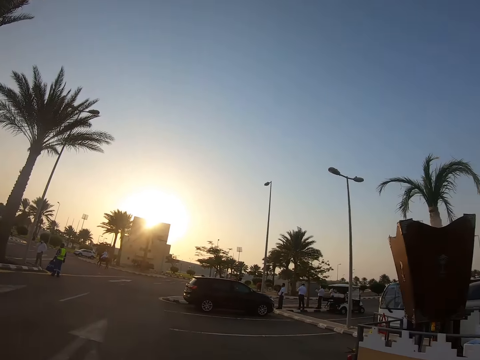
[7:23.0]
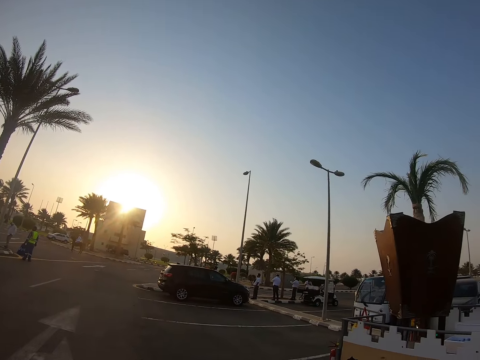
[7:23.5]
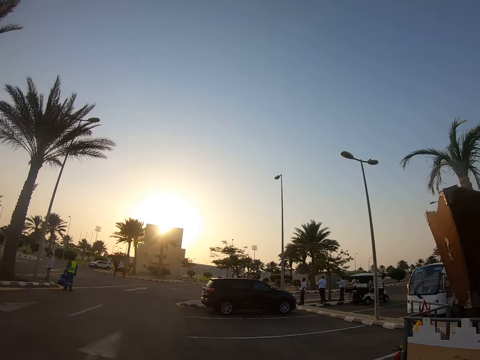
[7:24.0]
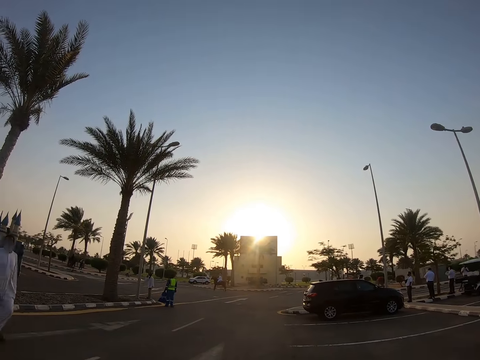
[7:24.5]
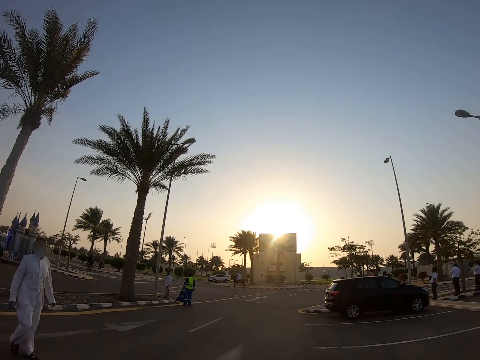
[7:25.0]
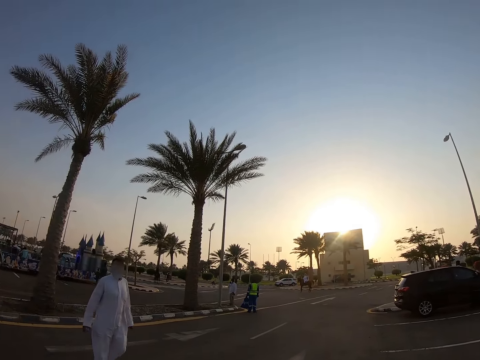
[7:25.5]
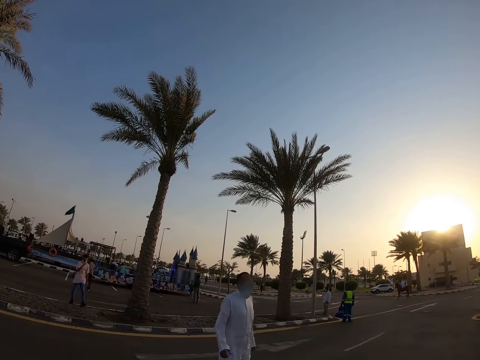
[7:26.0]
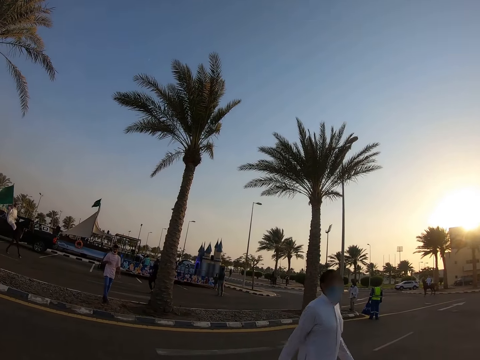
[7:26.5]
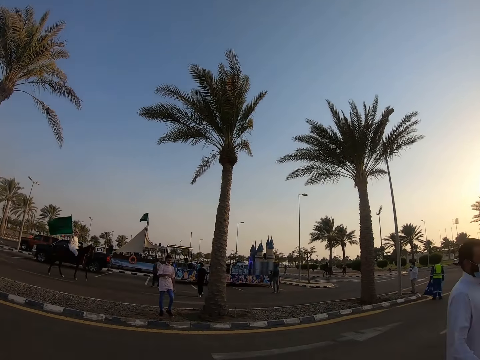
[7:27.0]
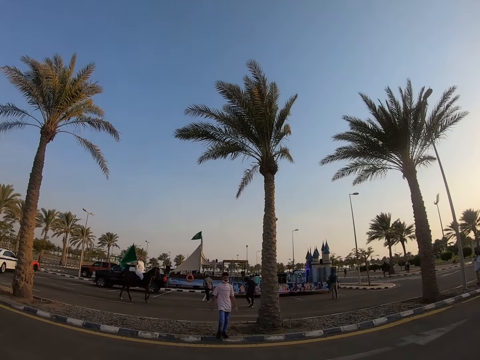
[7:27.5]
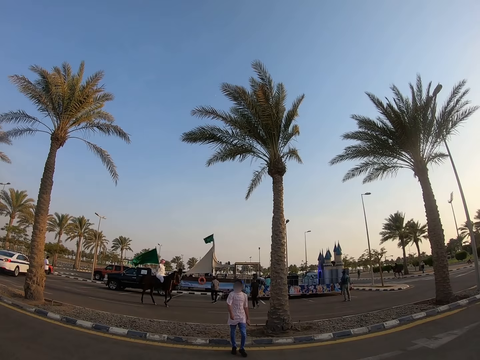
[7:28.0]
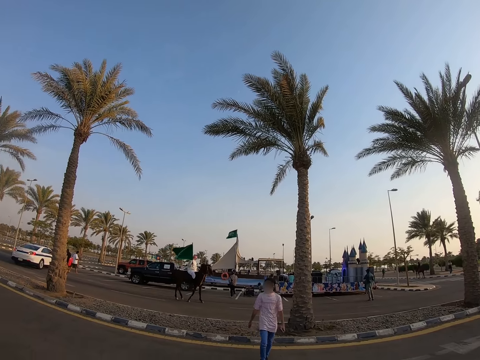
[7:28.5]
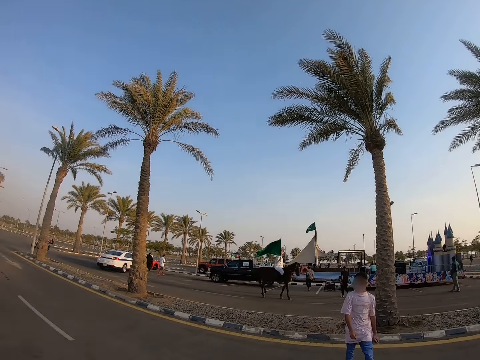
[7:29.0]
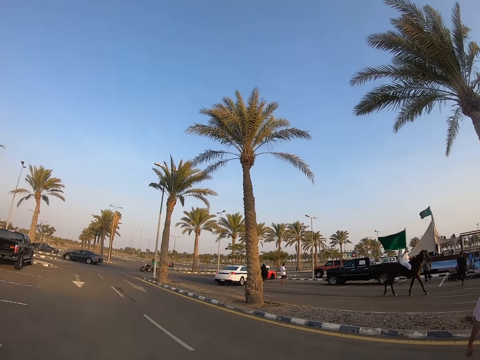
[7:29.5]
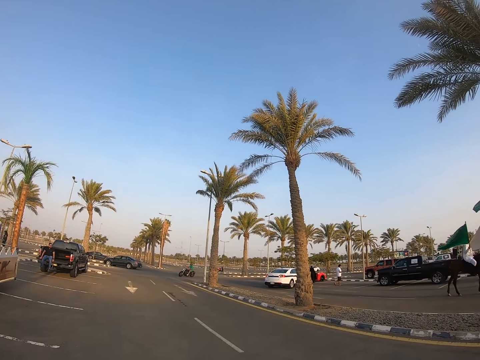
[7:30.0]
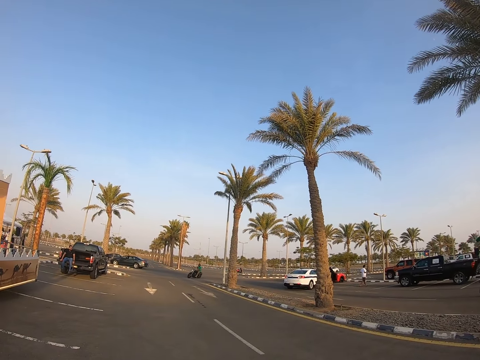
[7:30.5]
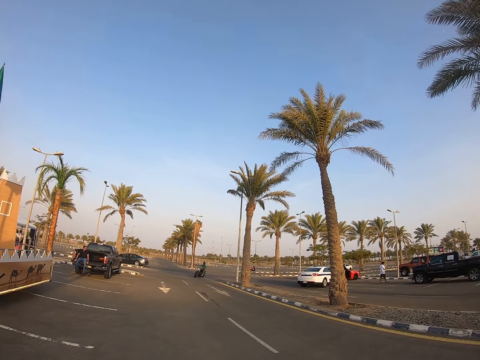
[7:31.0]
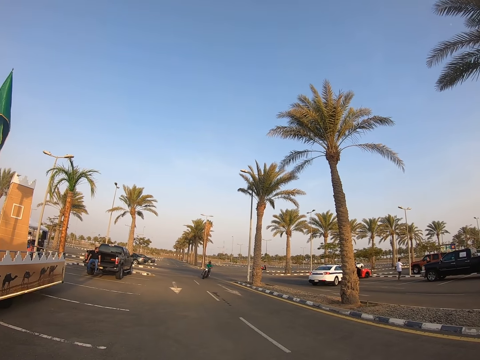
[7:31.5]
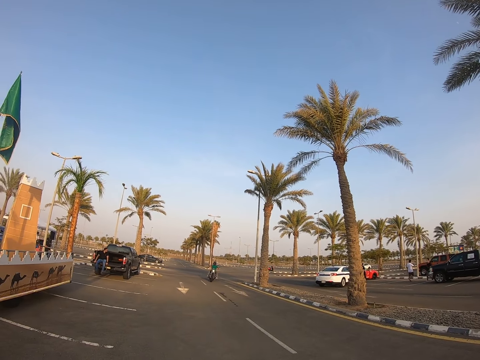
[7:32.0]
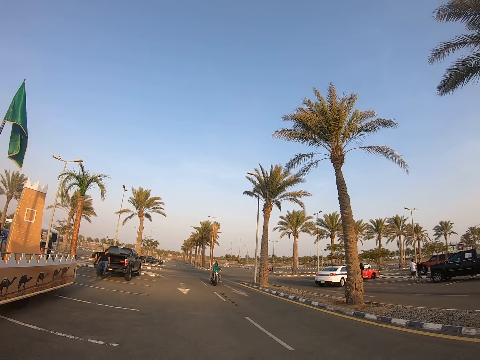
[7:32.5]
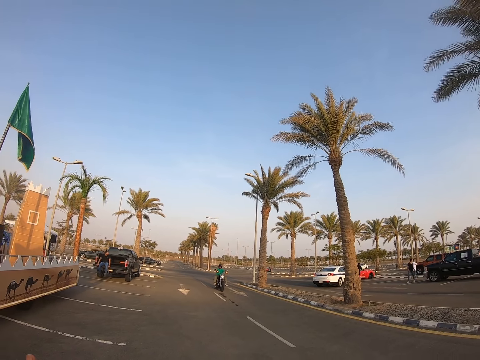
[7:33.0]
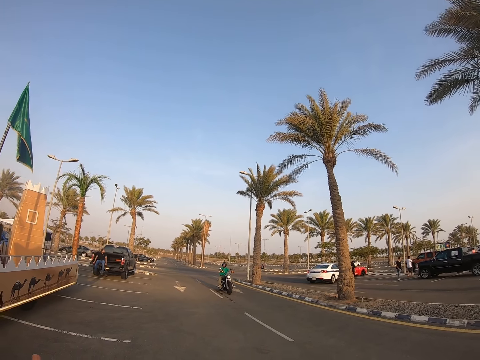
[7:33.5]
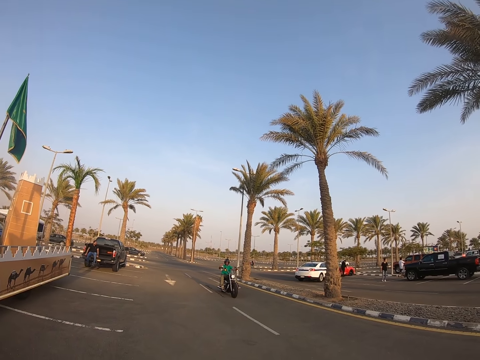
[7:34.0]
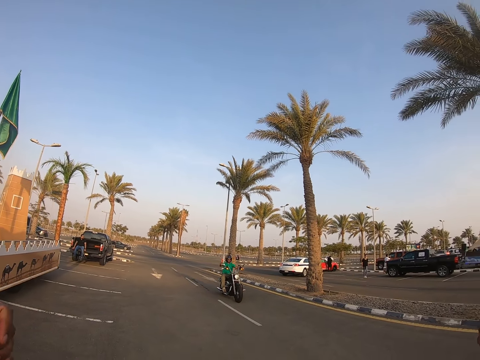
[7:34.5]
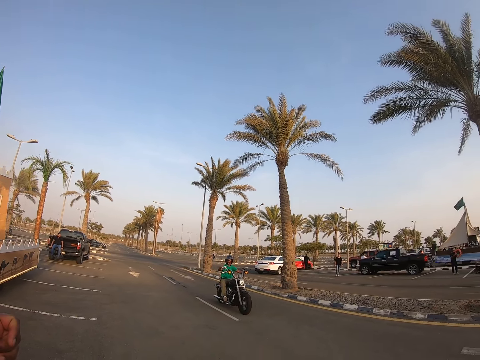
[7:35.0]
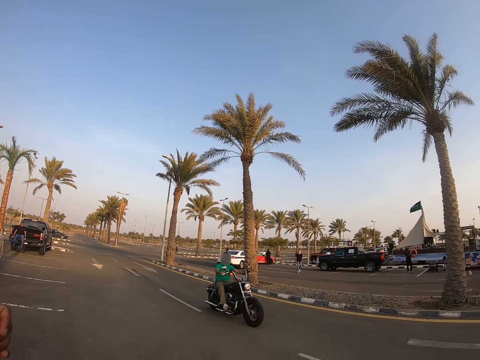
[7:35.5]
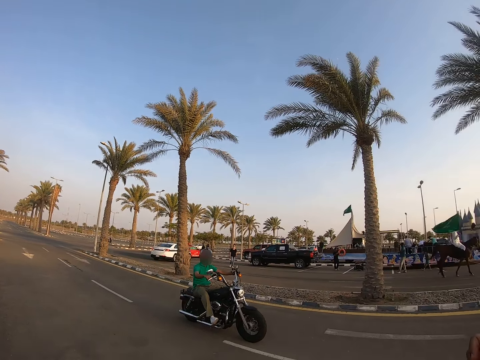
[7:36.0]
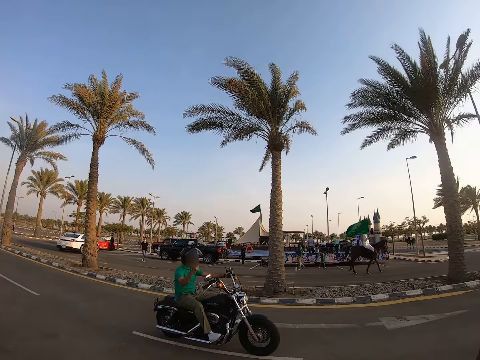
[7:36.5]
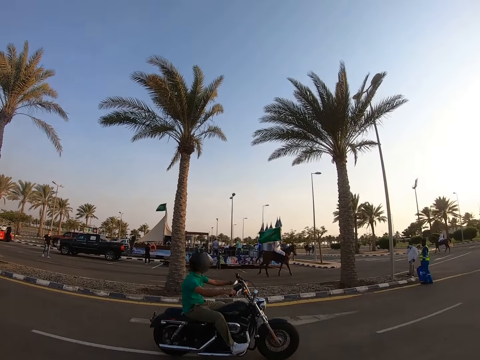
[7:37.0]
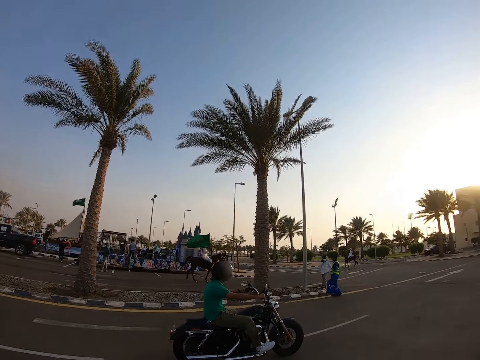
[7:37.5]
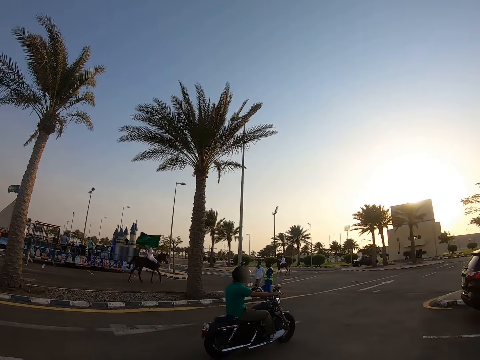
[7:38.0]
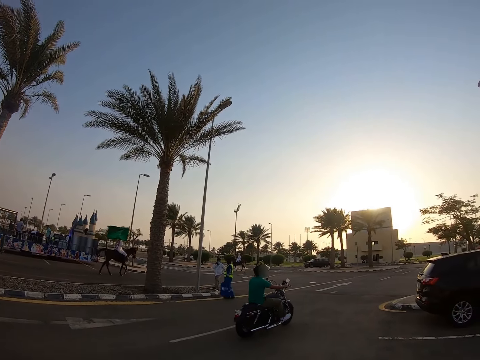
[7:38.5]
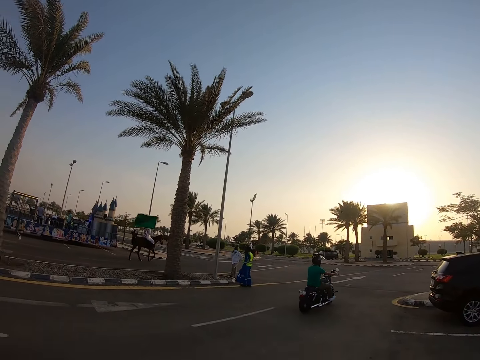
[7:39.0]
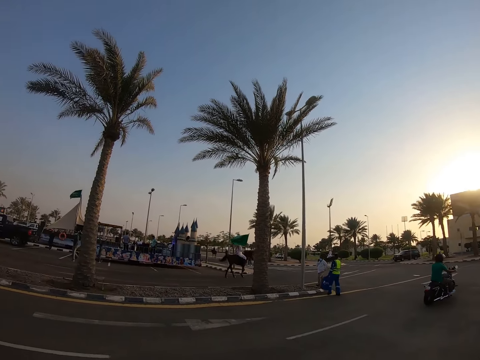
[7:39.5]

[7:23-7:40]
A man walks across the road past the camera wearer. Another man walks past the camera wearer. The camera wearer looks around the park. Another man rides a motorbike past the camera wearer.

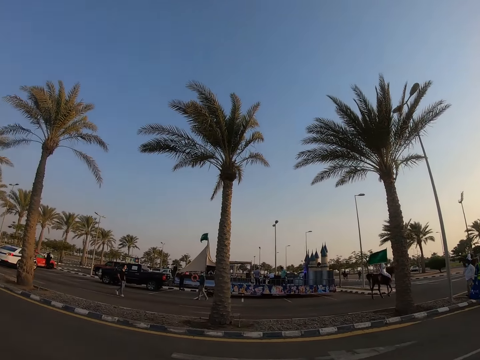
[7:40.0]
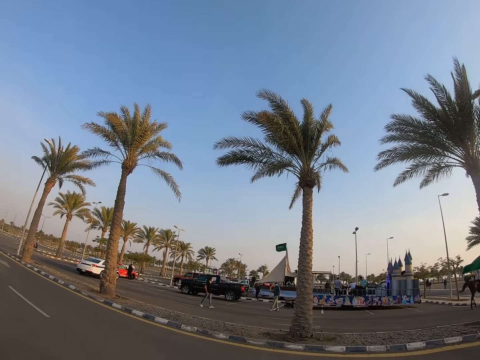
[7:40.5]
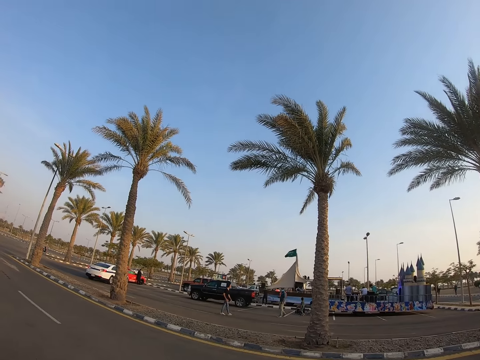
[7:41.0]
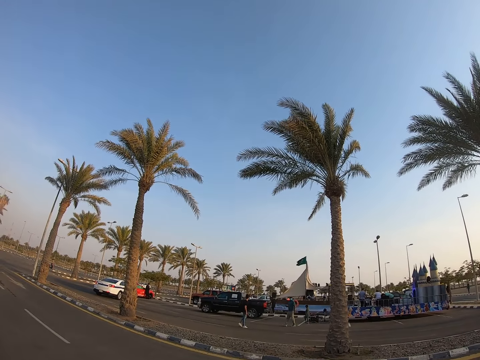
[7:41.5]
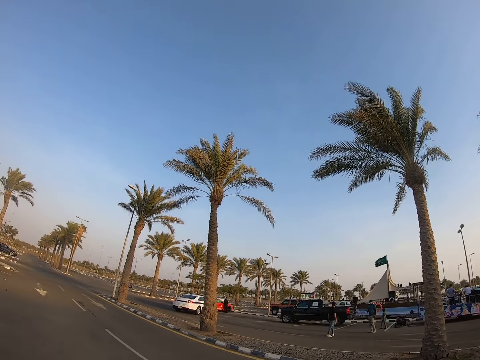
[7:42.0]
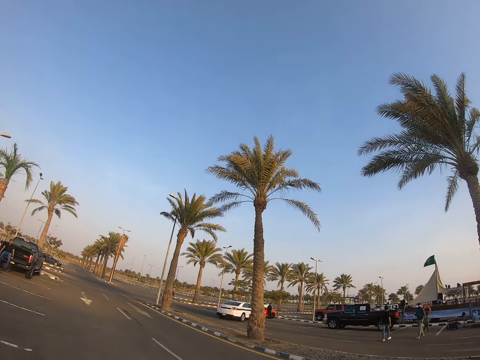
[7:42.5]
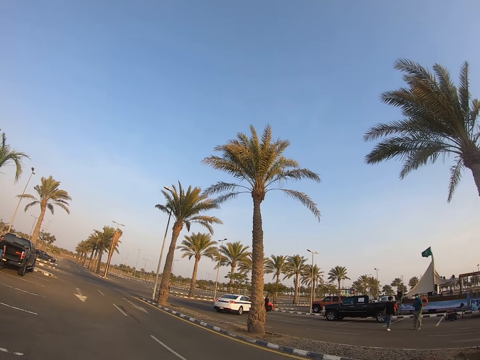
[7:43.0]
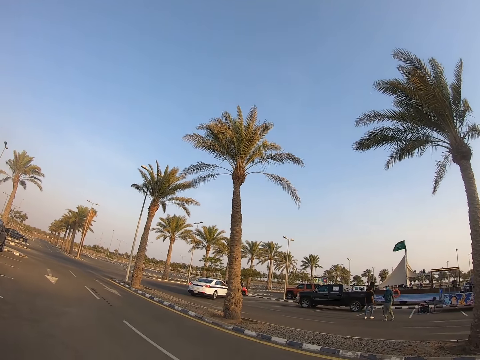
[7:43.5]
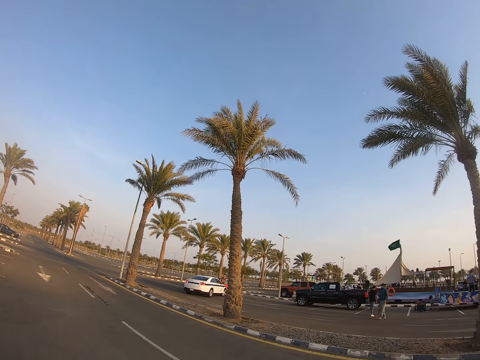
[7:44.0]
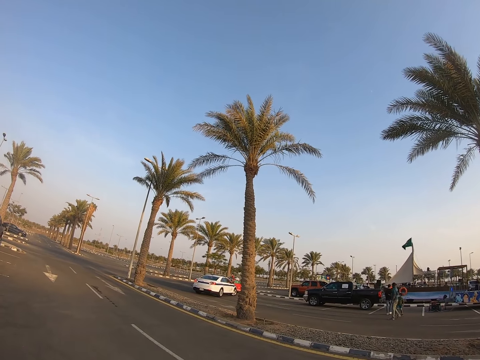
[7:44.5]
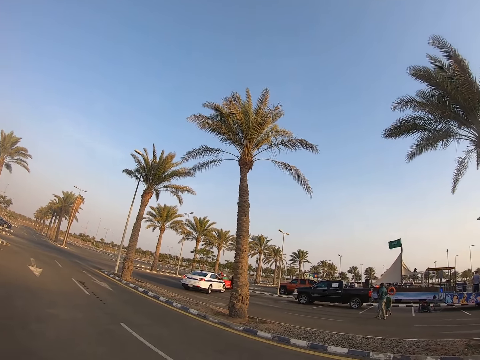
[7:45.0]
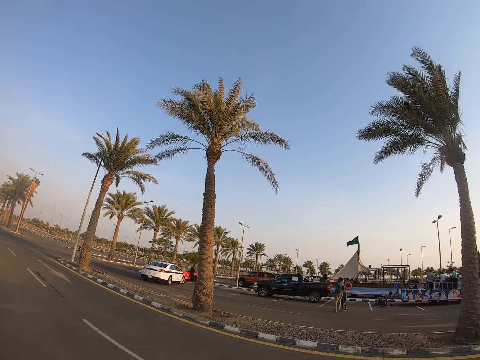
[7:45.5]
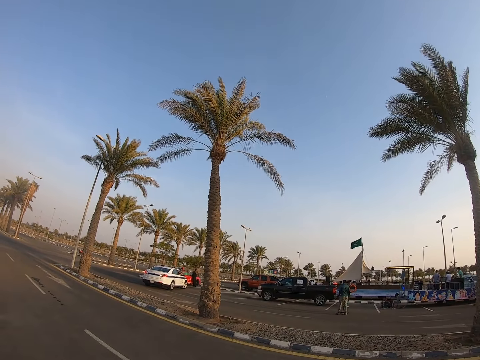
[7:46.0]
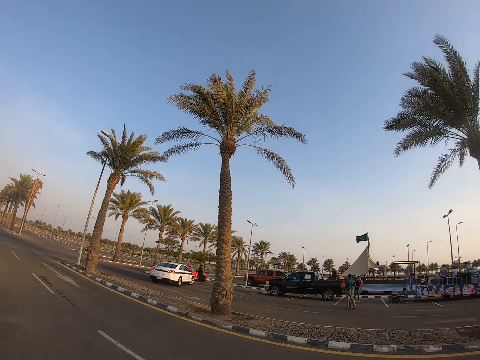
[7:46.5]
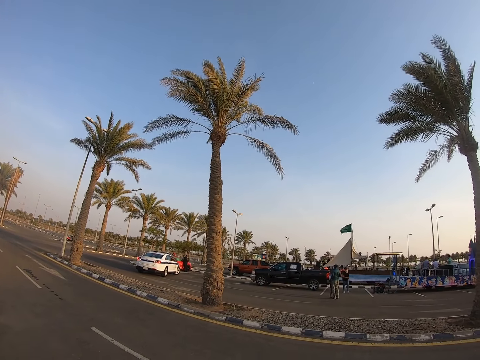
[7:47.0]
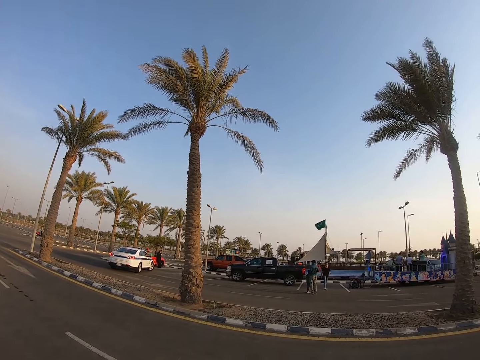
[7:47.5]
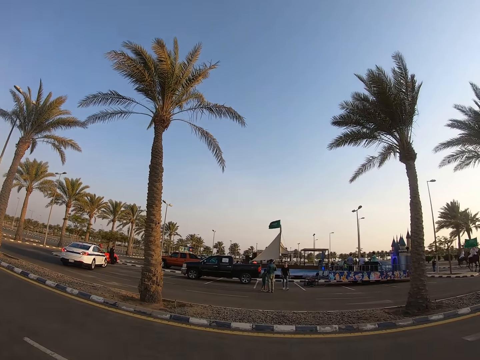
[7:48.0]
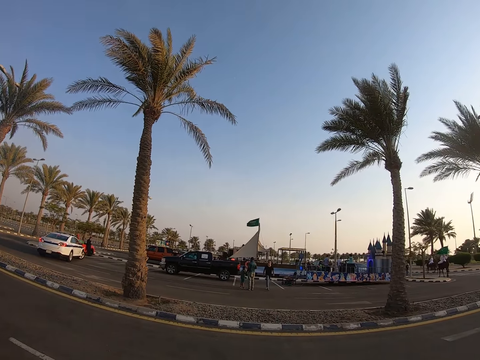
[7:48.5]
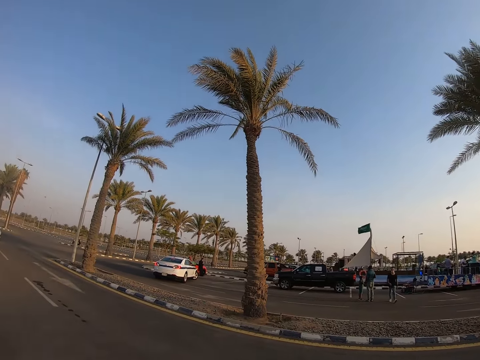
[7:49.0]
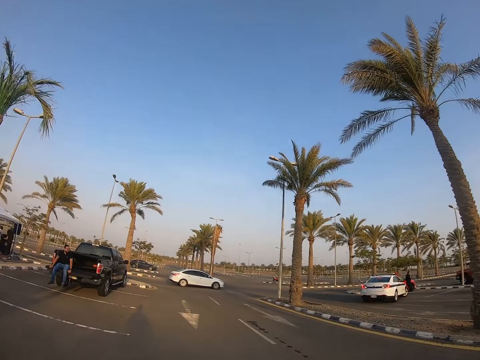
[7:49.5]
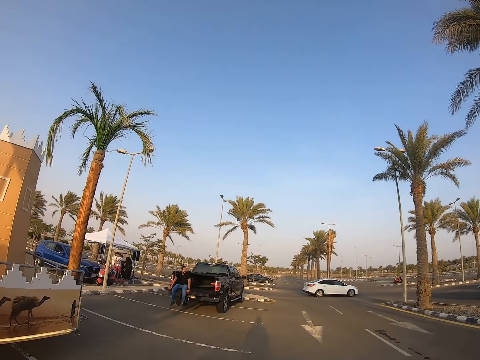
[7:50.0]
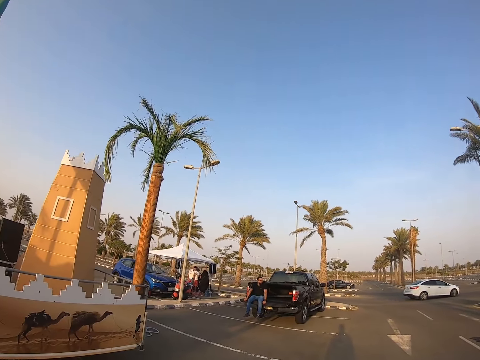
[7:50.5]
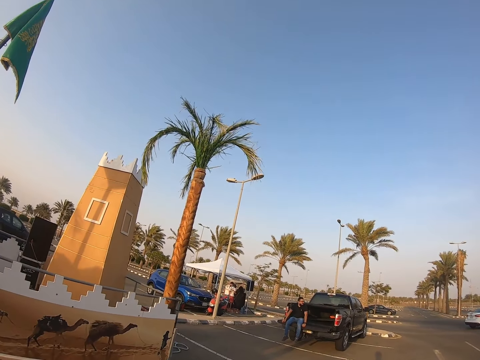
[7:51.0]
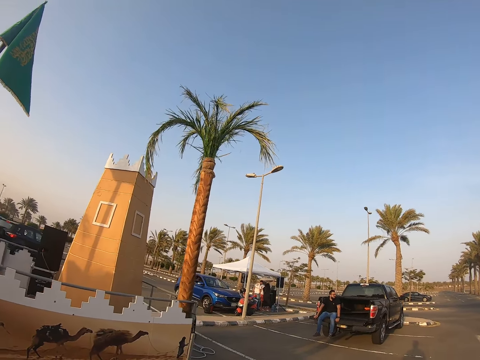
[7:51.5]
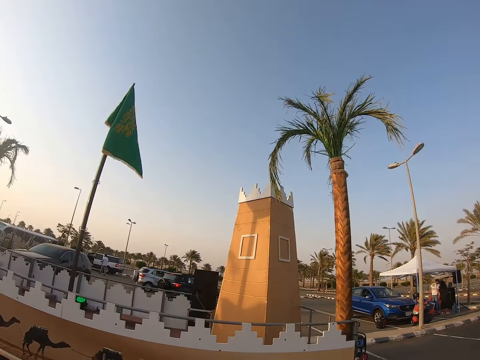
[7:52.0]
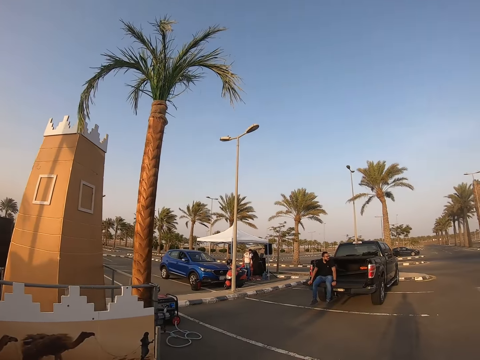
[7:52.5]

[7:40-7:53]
The camera wearer looks around the park. They walk around the parking. They walk around the park.
